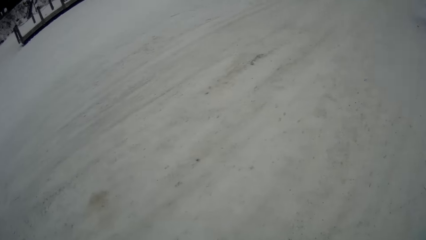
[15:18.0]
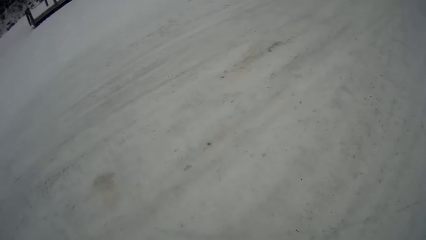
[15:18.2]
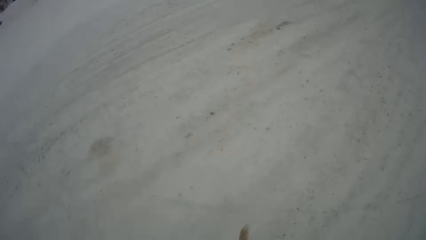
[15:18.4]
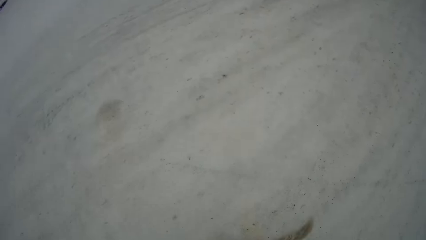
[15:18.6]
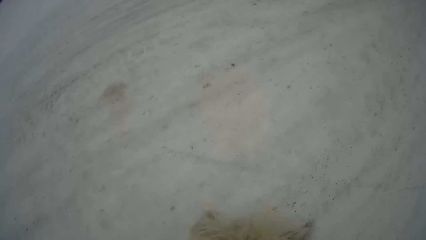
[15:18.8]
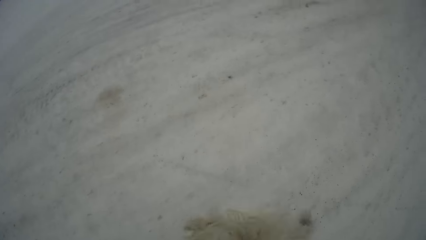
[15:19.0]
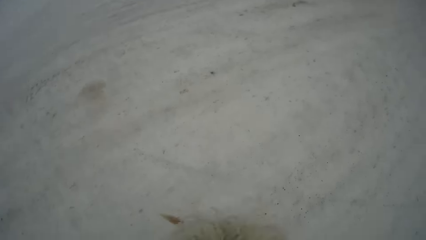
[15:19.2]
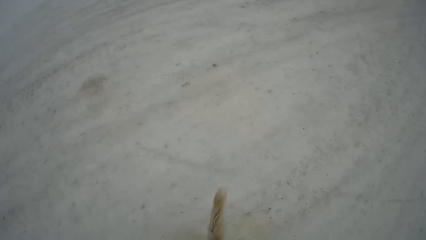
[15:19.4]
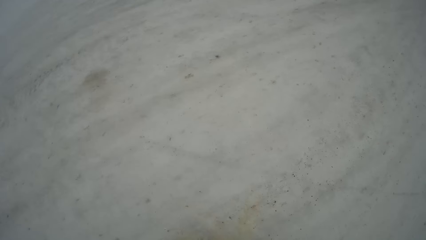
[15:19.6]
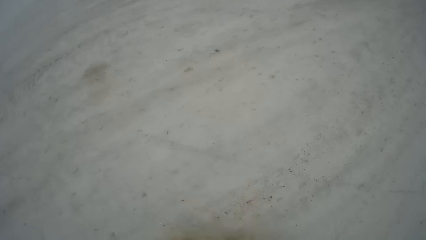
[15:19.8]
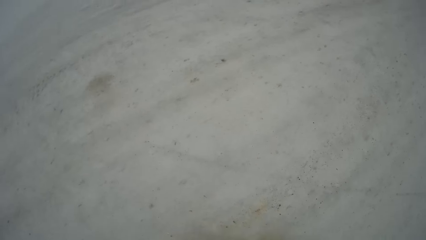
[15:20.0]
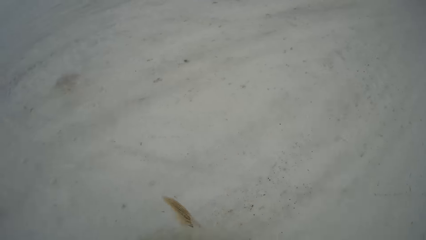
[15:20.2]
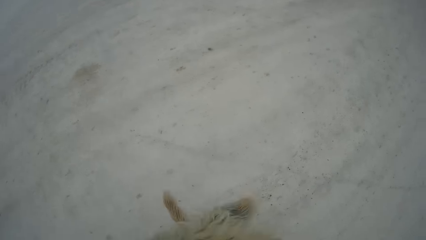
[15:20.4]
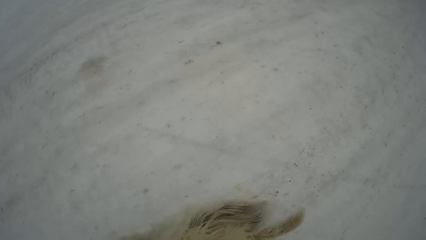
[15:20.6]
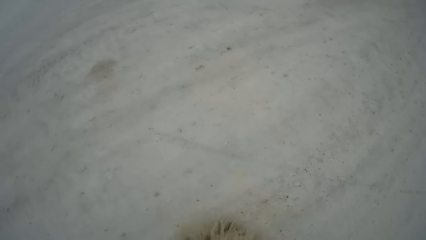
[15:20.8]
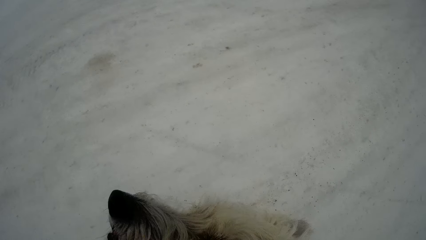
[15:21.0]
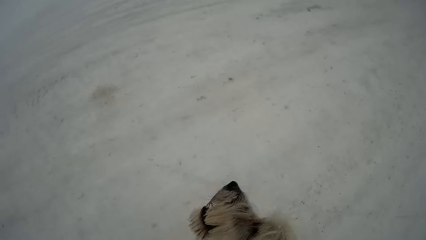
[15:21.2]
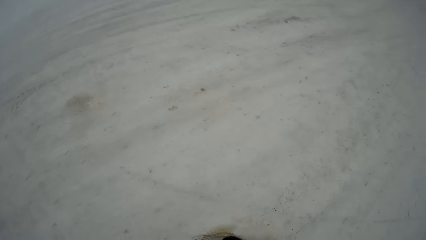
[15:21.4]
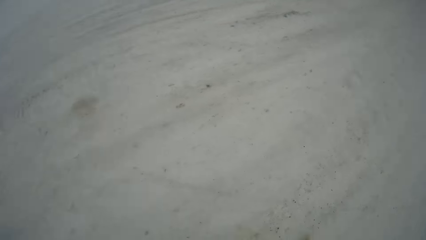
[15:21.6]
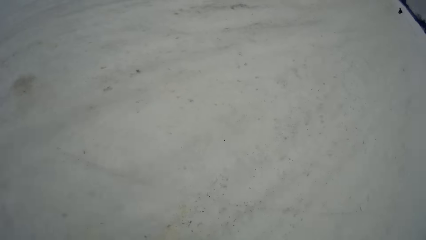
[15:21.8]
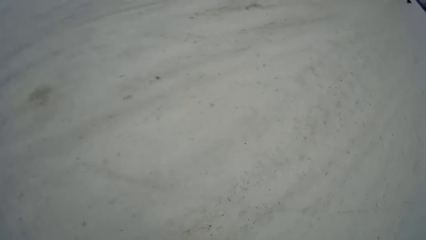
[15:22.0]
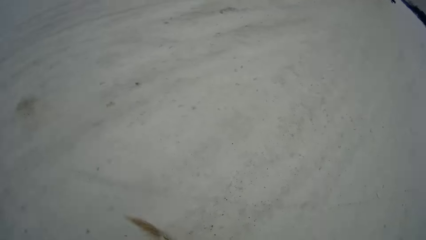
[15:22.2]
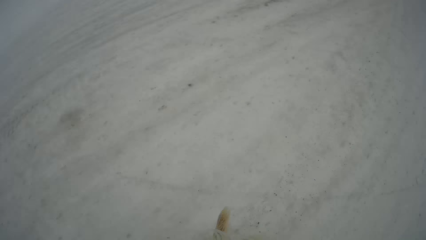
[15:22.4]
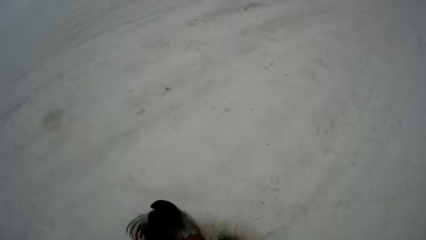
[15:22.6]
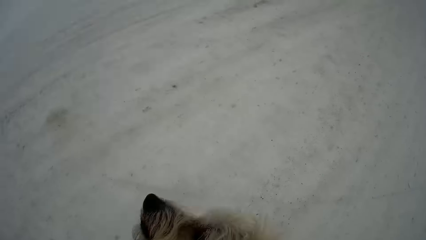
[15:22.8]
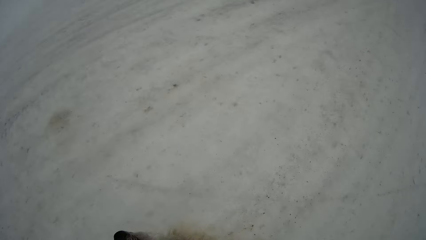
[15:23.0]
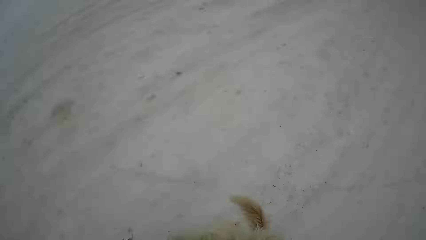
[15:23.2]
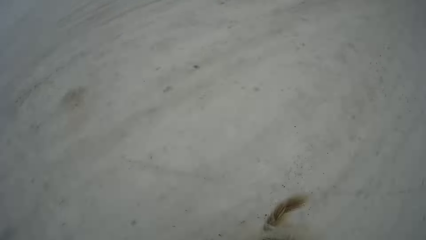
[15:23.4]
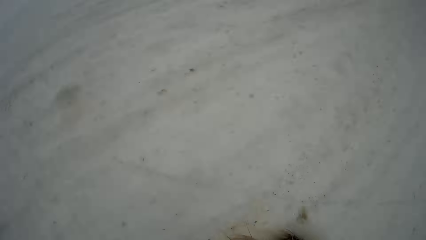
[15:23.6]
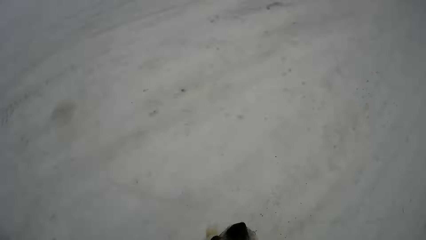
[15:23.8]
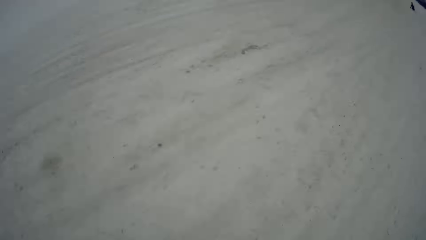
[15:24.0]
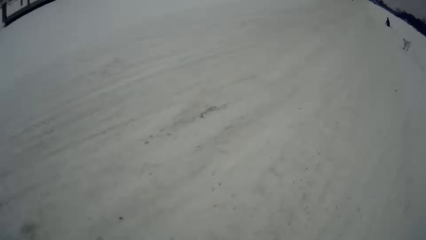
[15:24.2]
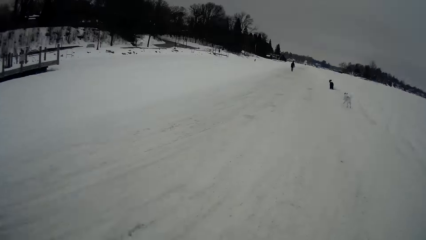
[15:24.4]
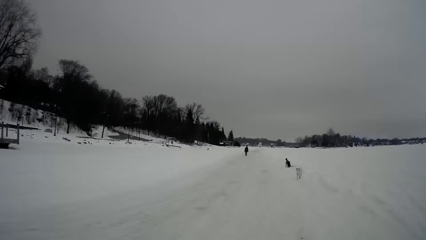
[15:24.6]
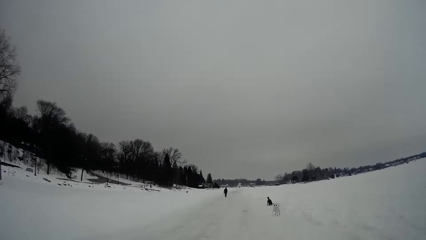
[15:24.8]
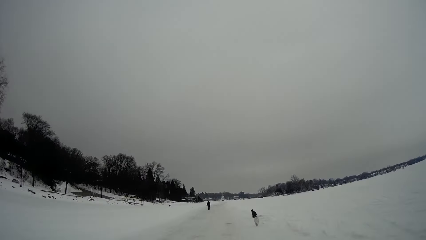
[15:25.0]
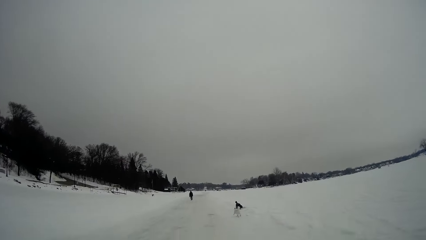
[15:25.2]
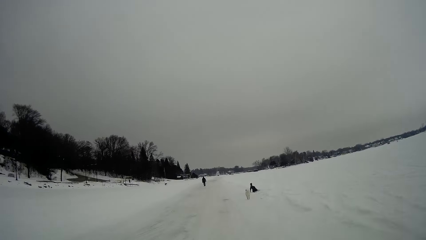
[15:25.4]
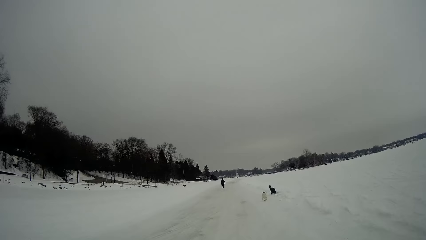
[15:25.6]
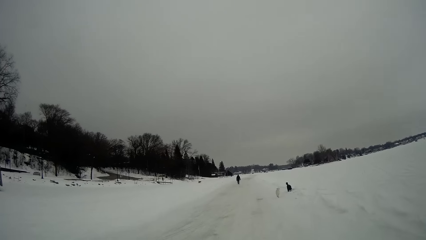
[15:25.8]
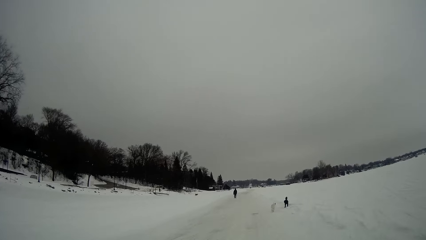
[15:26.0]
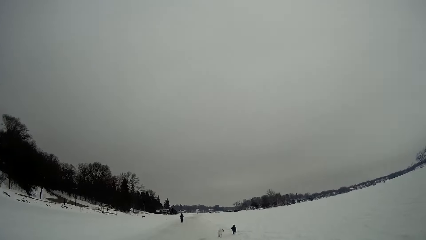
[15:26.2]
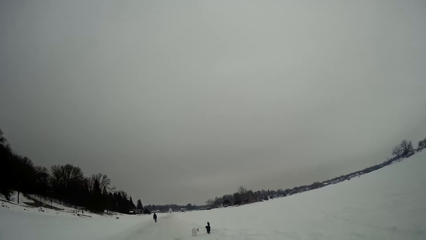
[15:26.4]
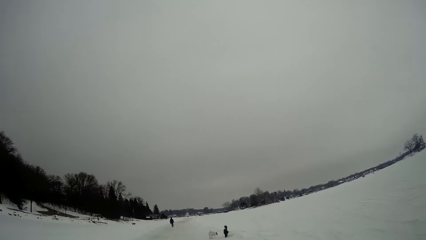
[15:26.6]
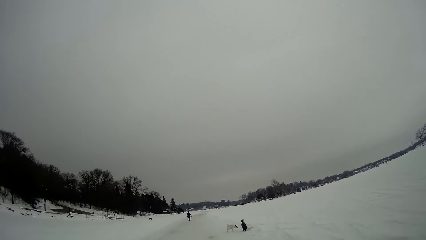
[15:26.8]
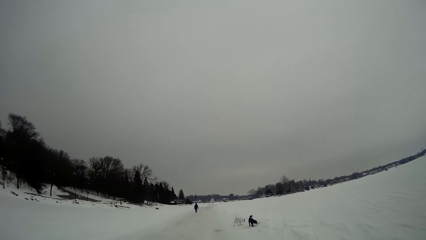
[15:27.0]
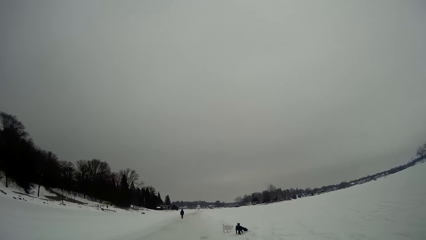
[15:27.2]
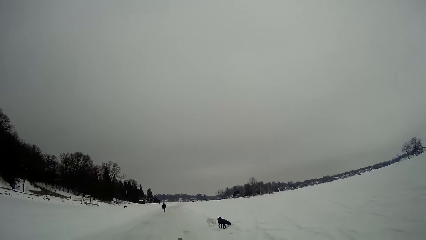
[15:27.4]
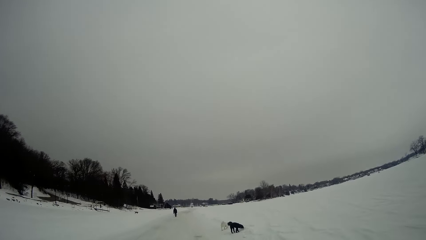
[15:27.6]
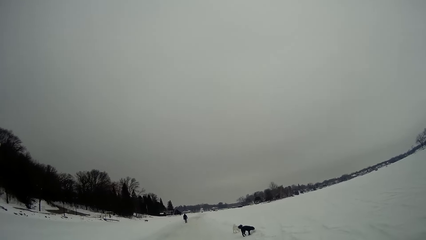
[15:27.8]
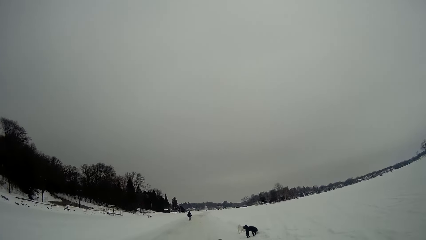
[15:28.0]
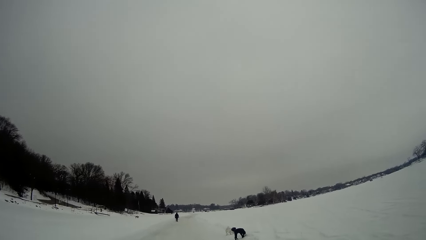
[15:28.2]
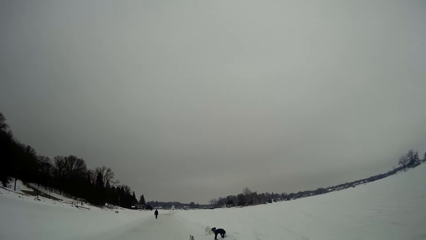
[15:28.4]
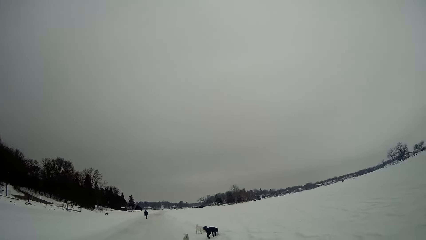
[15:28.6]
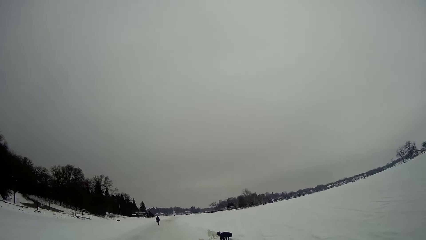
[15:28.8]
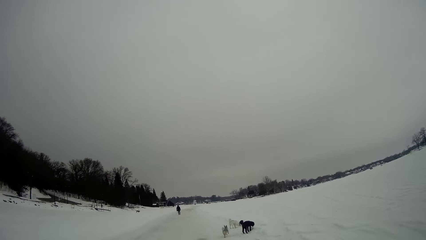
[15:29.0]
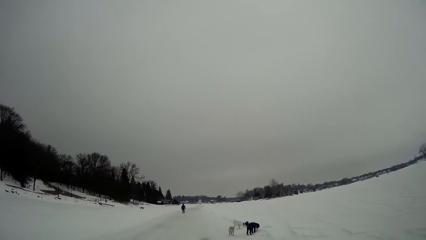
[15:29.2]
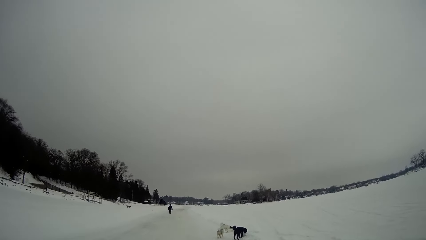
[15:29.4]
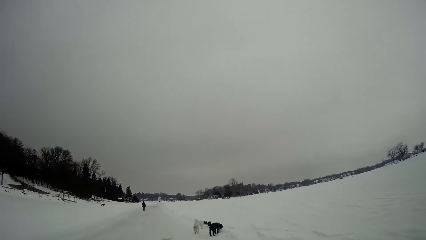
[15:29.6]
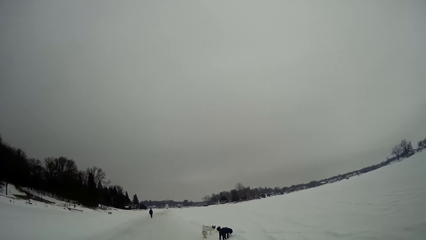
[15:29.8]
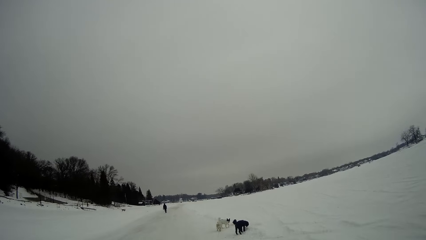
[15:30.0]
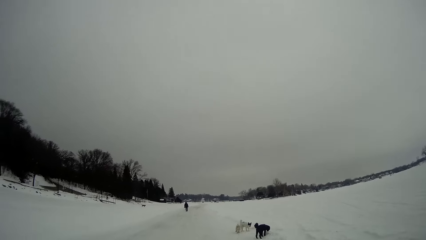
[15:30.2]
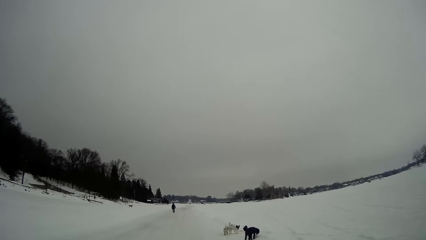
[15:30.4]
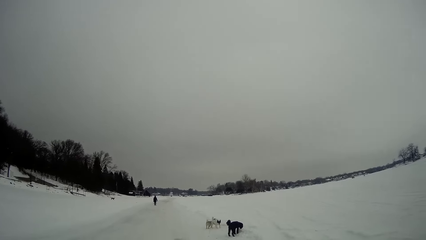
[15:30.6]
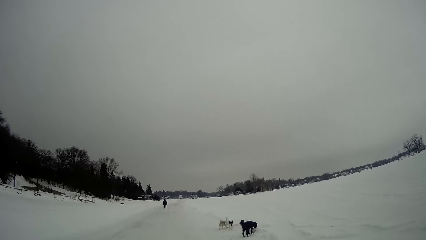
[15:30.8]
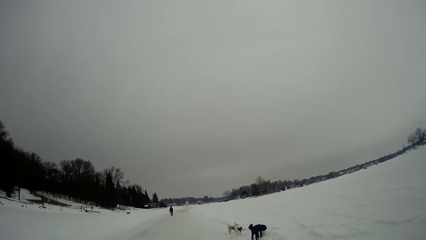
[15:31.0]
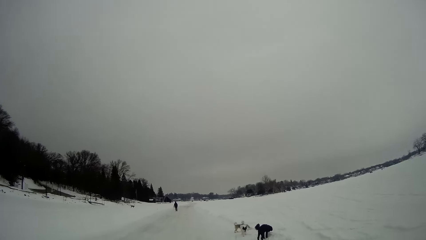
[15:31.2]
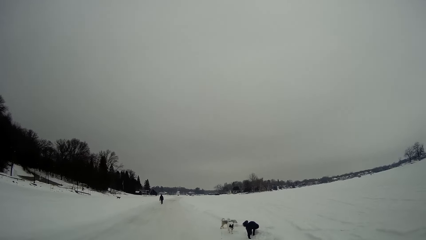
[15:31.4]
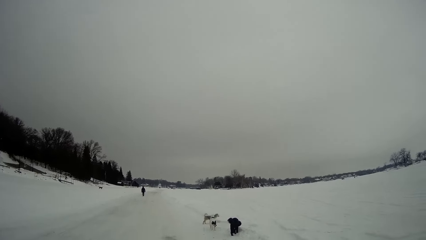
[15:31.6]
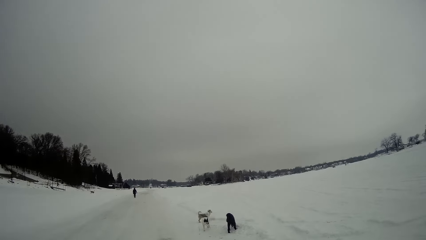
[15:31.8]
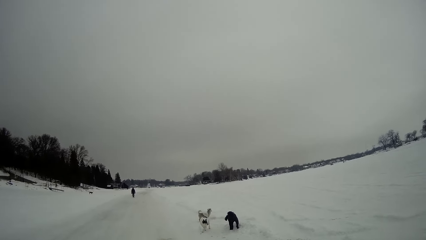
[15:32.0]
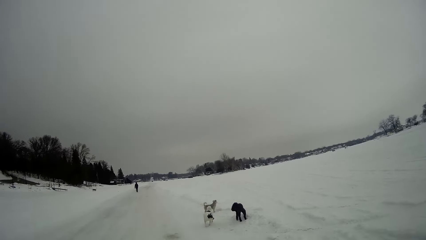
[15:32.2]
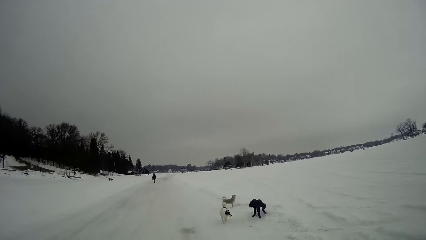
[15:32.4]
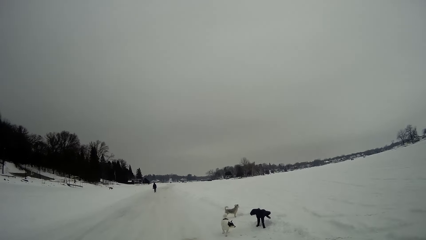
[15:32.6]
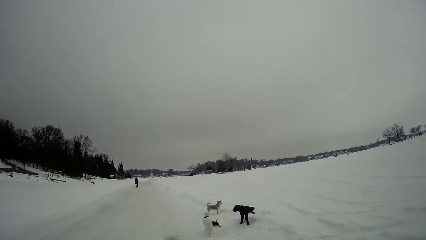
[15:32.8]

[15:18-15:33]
The camera wearer plays with the dog. A man walks around.
